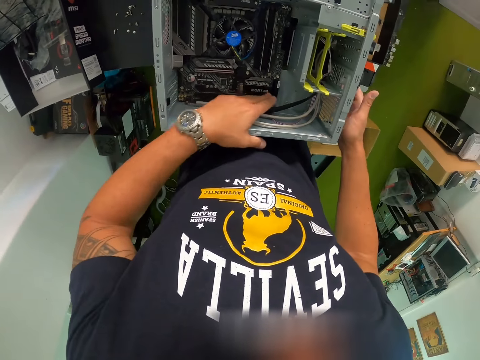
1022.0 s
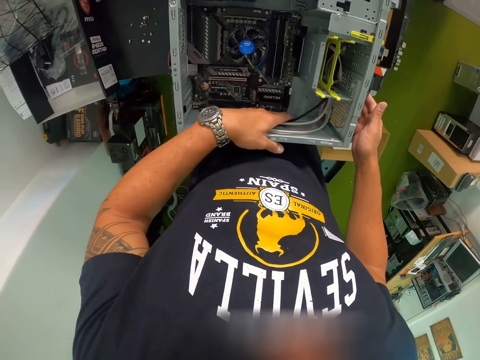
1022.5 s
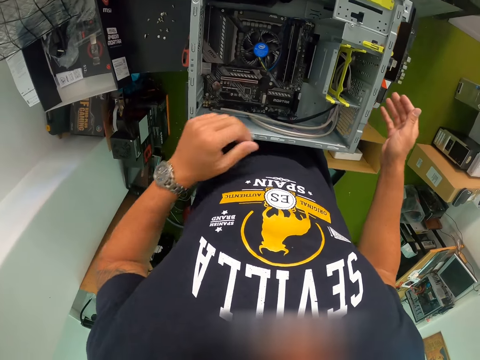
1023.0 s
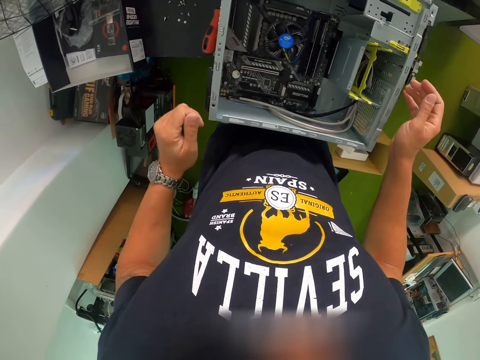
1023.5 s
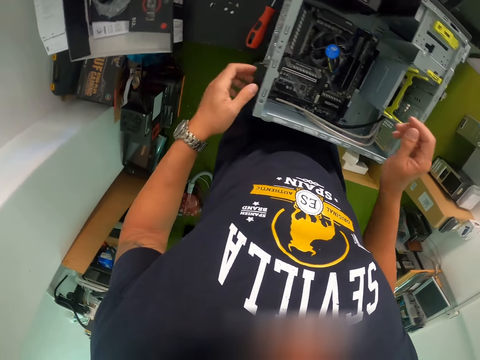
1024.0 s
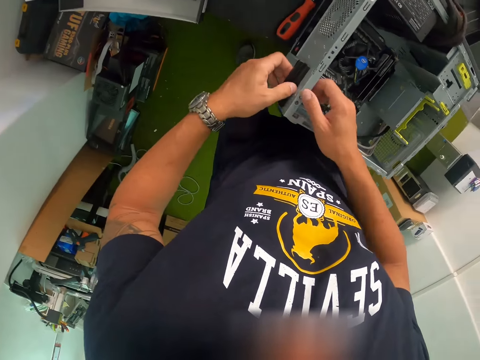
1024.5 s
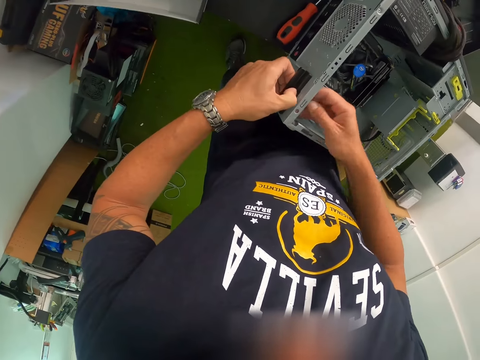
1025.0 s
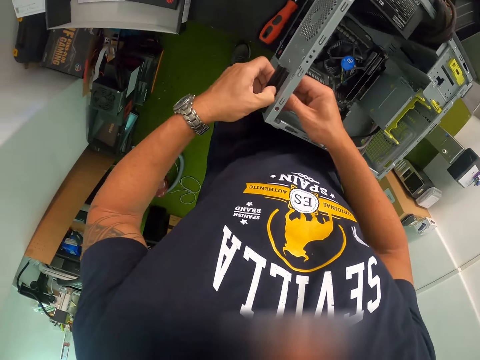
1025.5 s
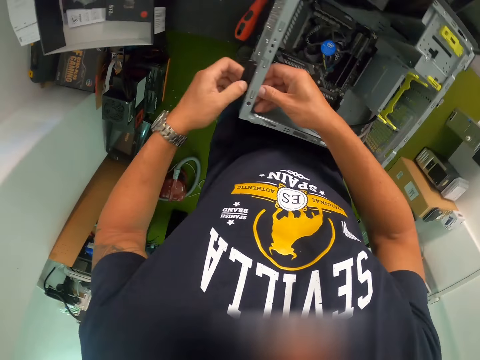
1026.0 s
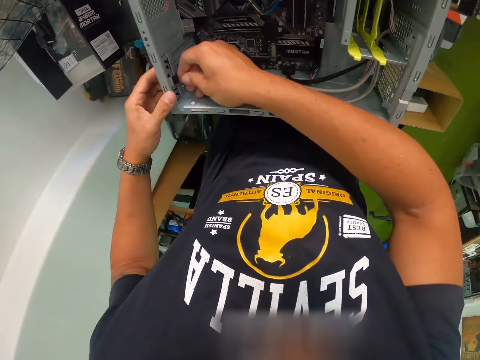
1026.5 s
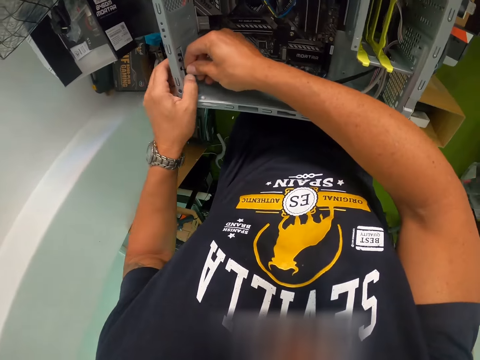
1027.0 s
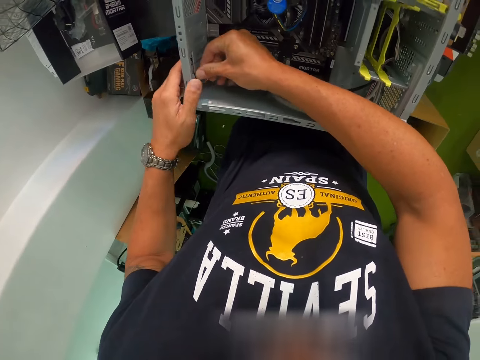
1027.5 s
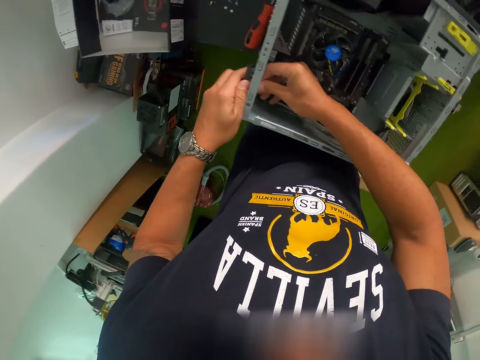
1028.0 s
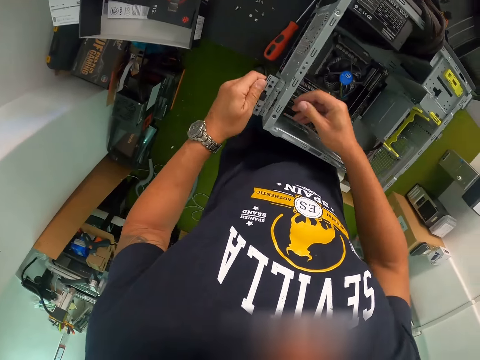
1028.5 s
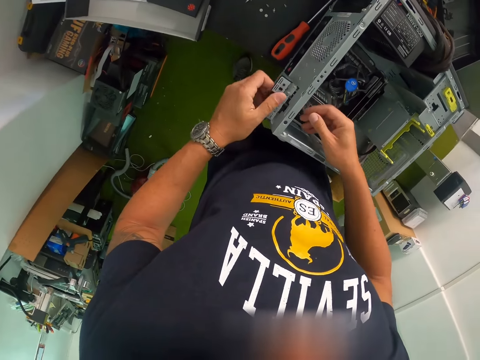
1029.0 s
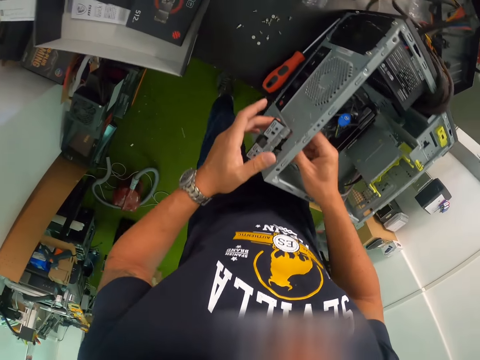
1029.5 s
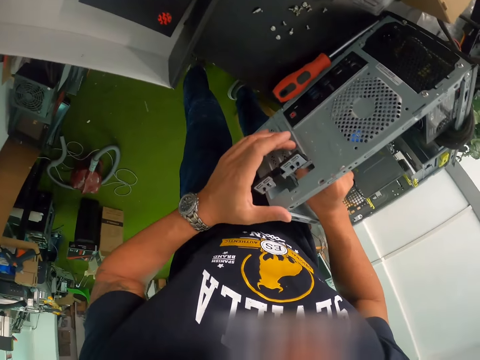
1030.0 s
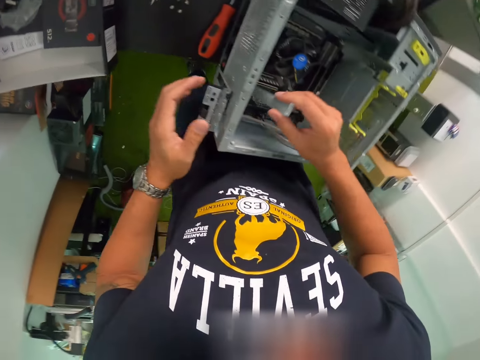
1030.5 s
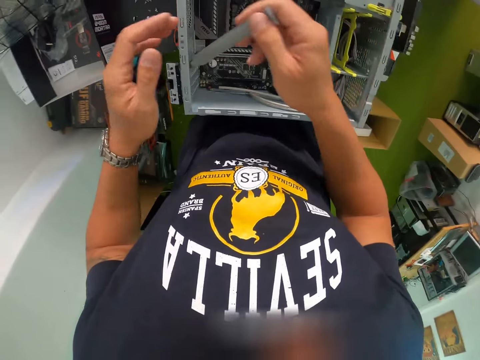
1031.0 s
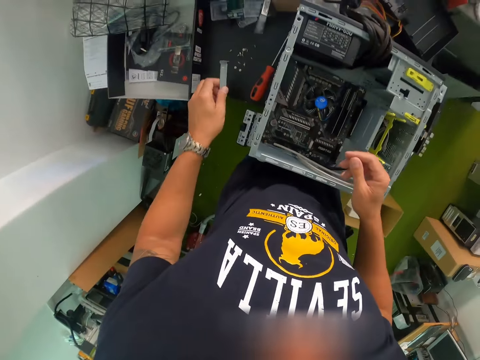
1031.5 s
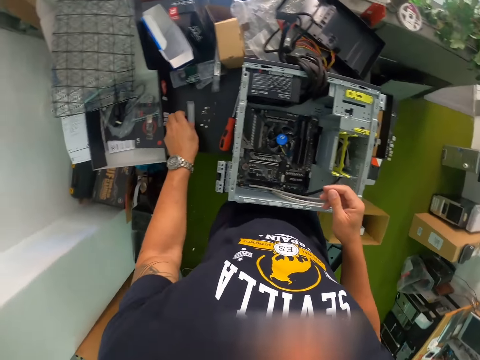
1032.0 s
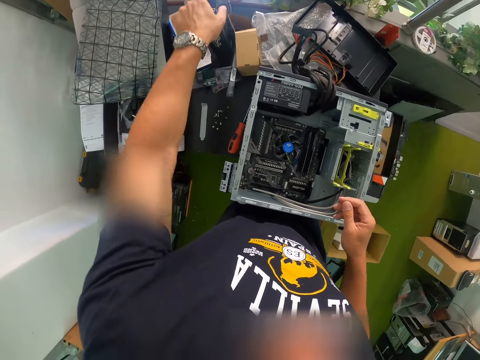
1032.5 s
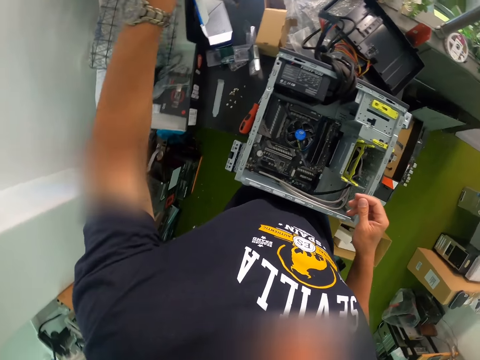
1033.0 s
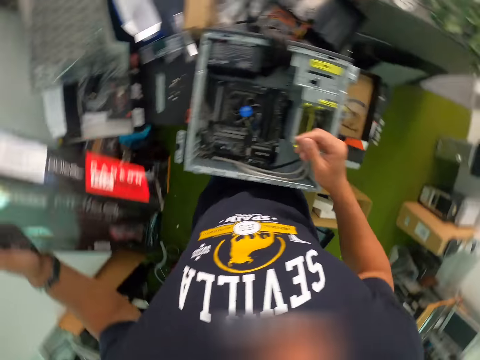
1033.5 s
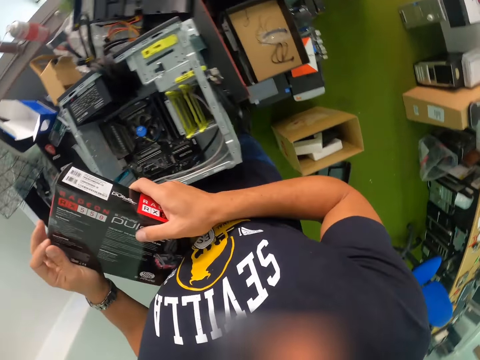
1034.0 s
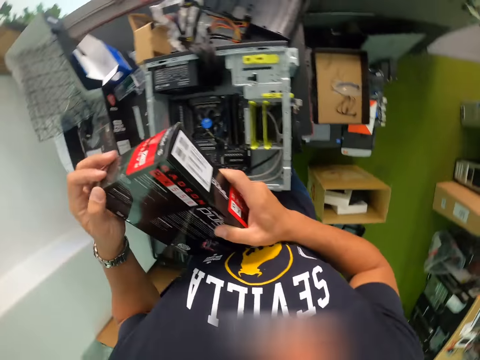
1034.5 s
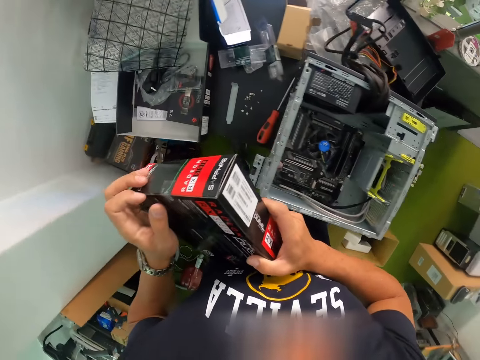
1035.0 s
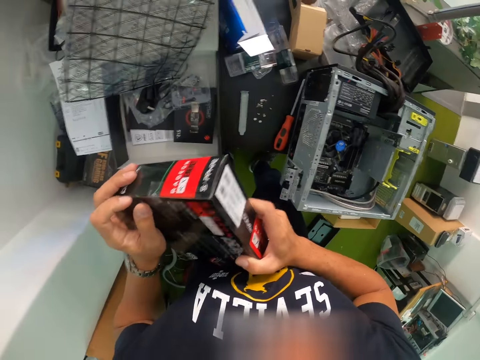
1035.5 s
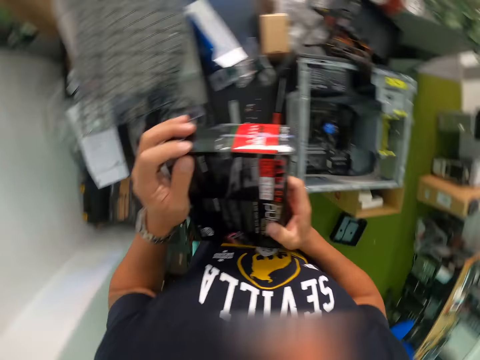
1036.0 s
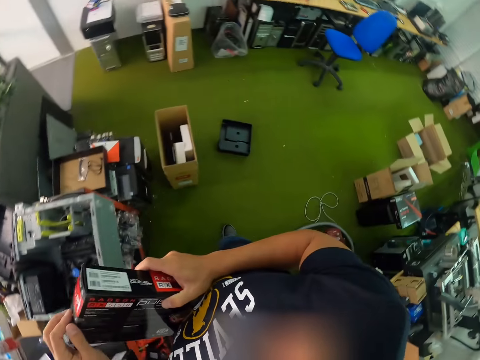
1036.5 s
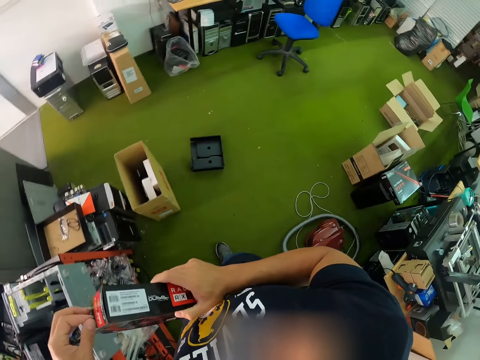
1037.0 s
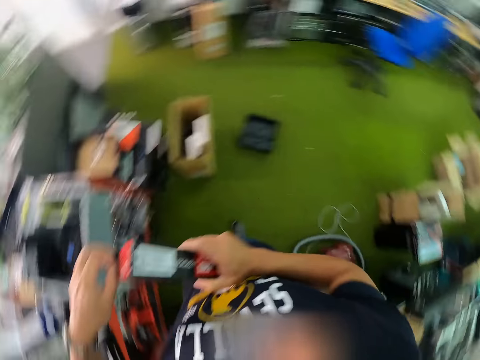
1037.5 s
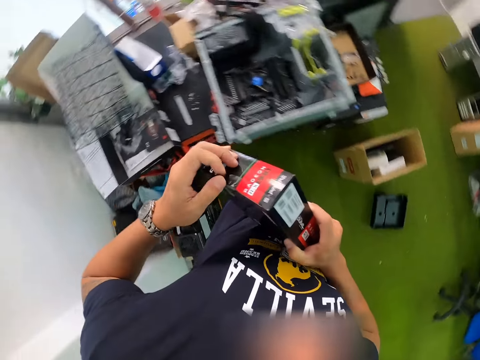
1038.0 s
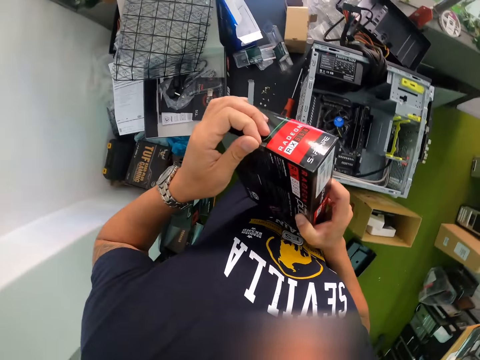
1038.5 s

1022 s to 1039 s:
The camera wearer opens a compartment at the side of the CPU with both hands. He lifts a piece of metal from the CPU with his right hand. He drops the piece of metal on the table with his left hand. He picks up a box from the table with his left hand. He holds the box with both hands. He opens the box with his left hand.

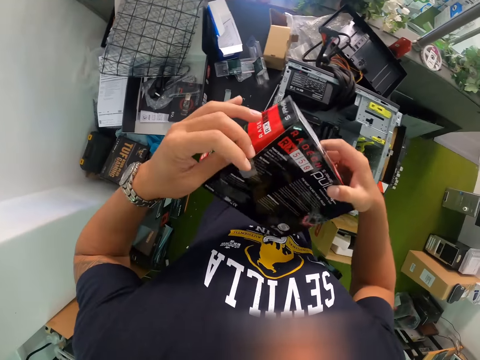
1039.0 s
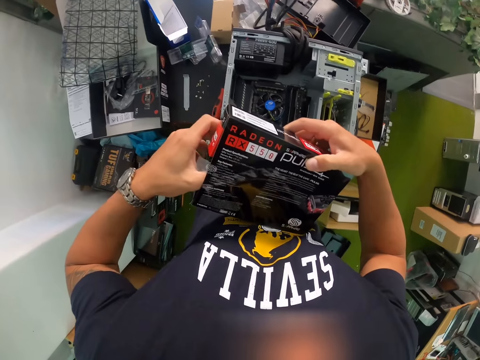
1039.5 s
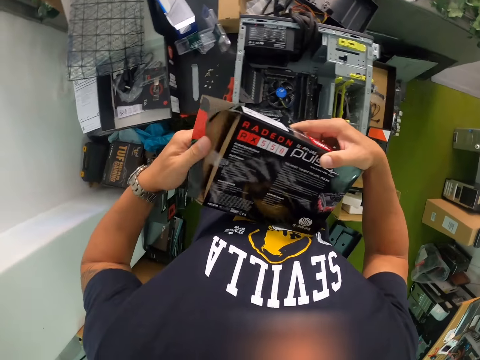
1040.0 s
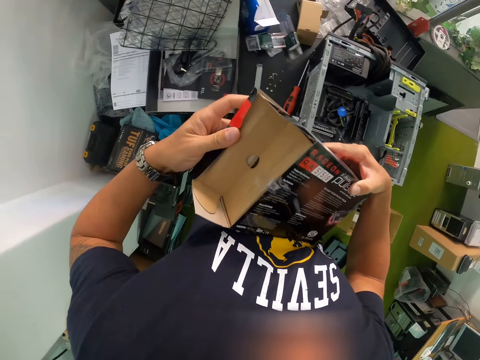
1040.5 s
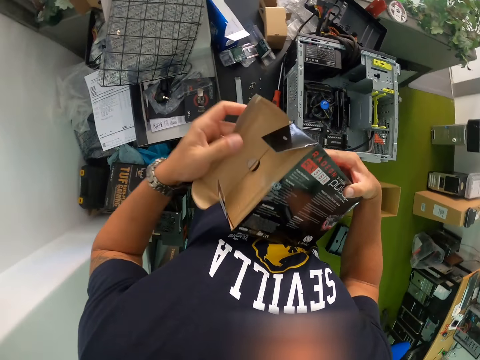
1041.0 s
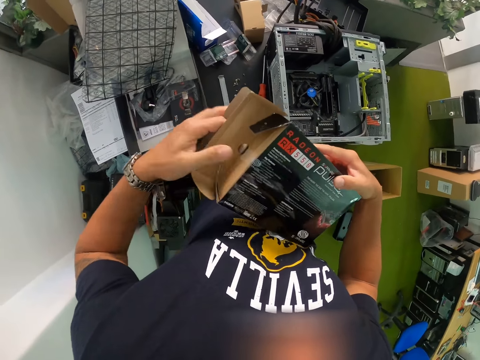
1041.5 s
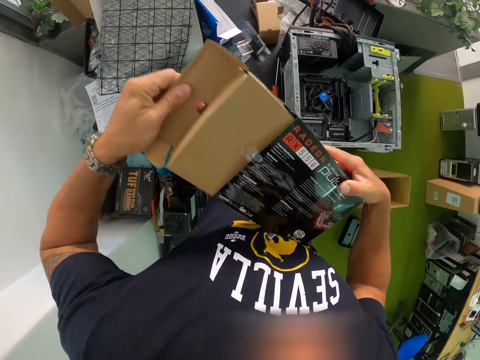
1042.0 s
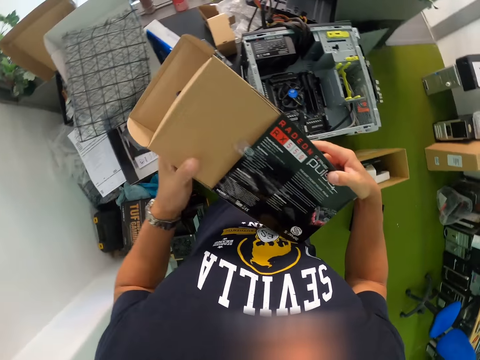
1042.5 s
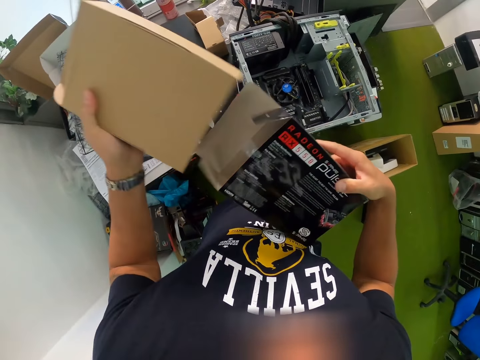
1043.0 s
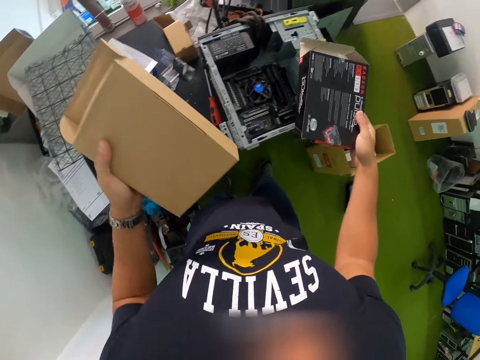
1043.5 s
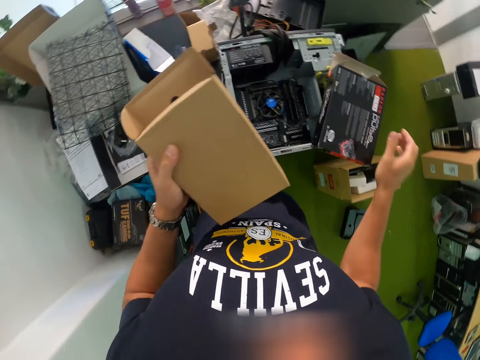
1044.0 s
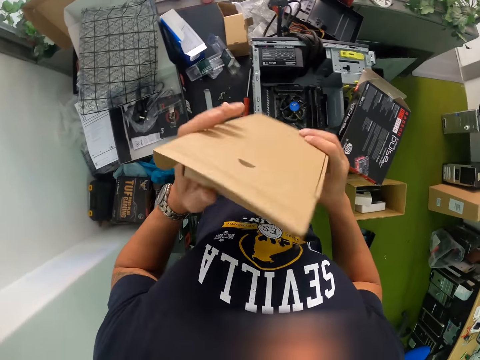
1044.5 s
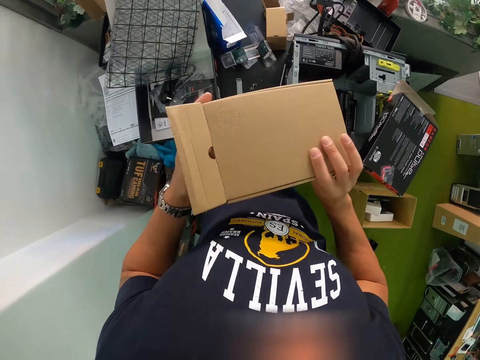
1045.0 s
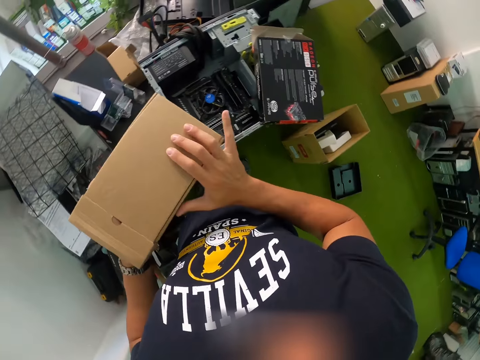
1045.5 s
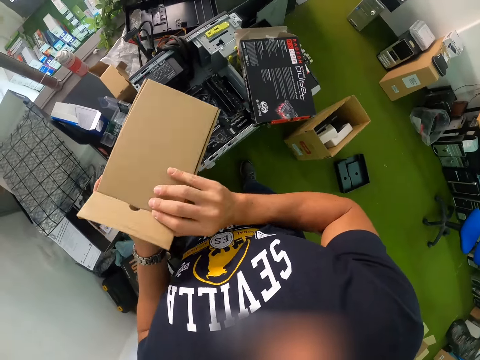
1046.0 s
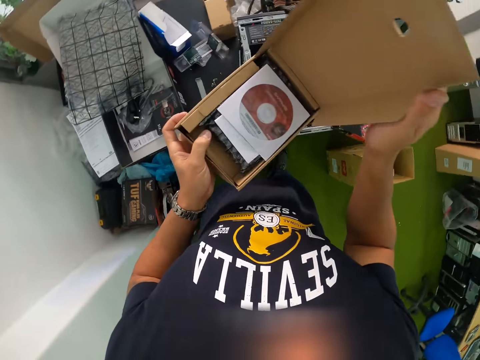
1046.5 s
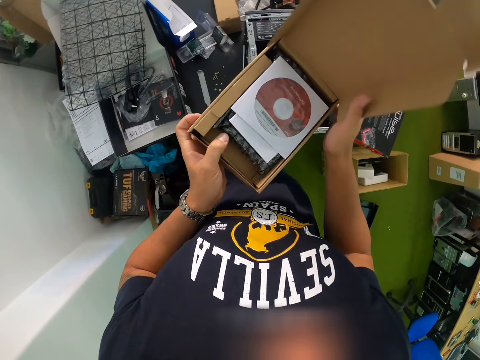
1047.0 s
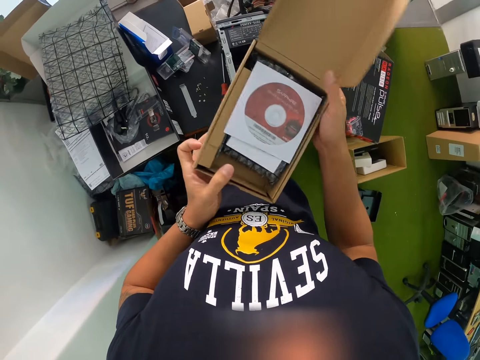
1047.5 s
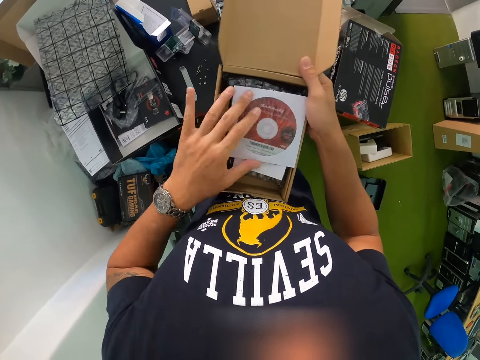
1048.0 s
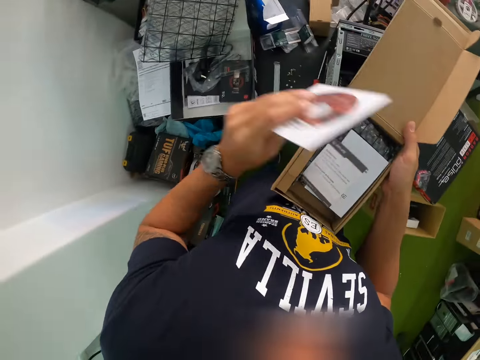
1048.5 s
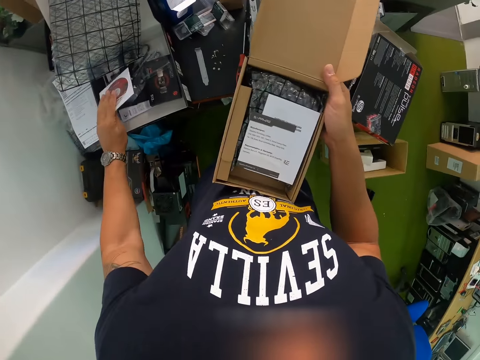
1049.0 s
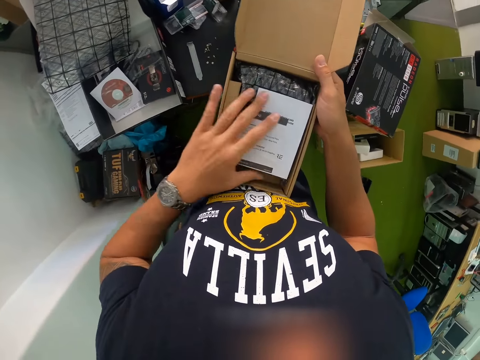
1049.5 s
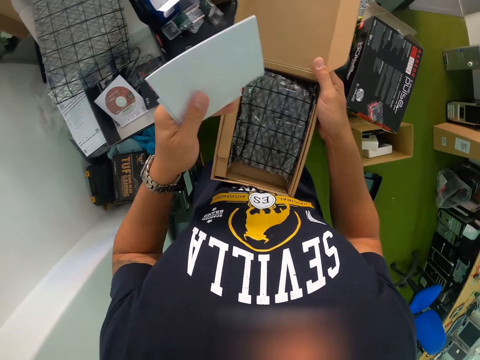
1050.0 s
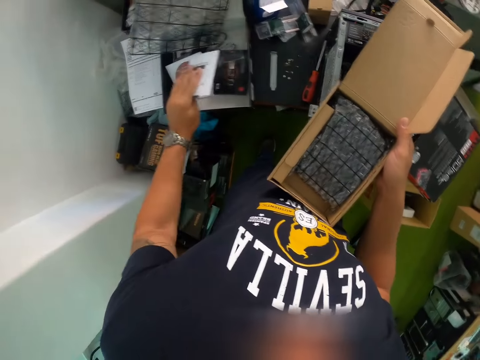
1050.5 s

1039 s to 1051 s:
The camera wearer takes out a box from the box with his left hand. He opens the box. He drops the box on the CPU with his right hand. He opens the box in his left hand with his right hand. He takes a CD from the box with his left hand. He drops the CD on the table. He takes a booklet from the box with his left hand. He drops the booklet on the table.
